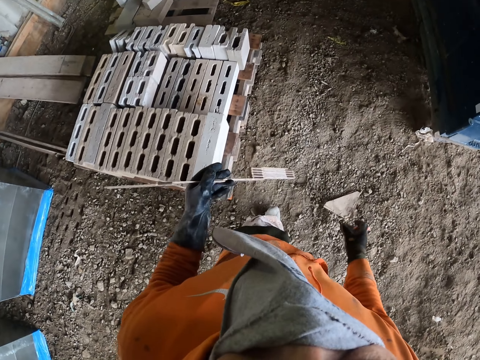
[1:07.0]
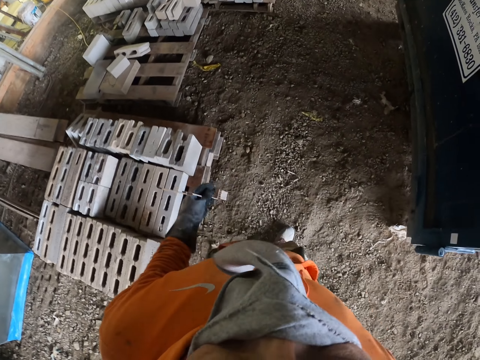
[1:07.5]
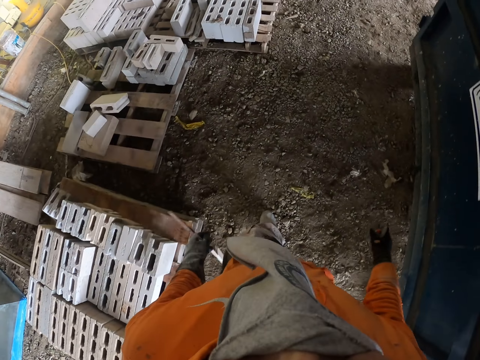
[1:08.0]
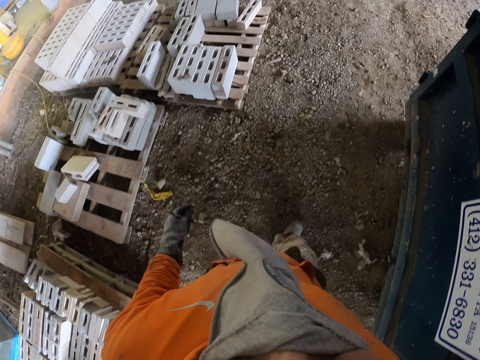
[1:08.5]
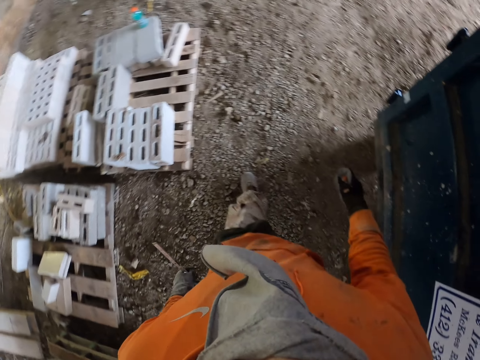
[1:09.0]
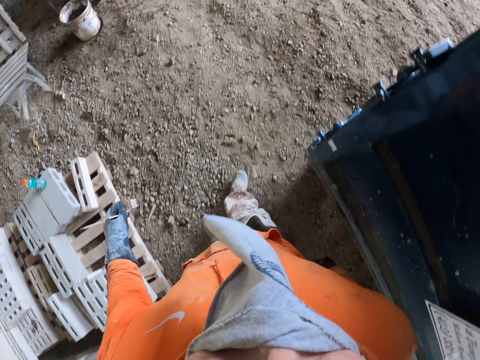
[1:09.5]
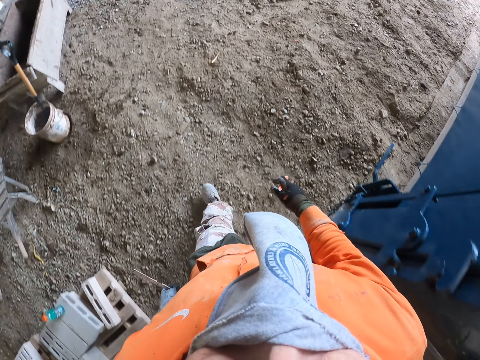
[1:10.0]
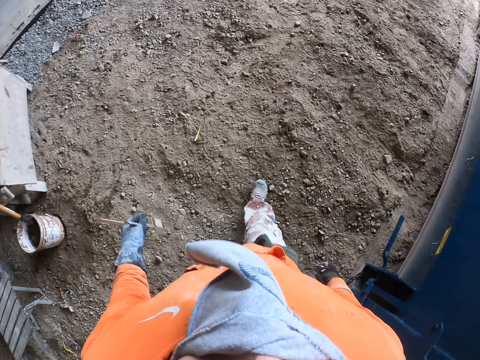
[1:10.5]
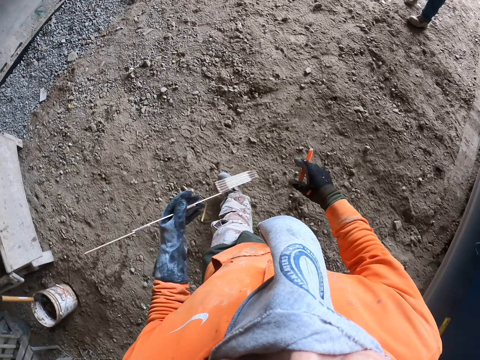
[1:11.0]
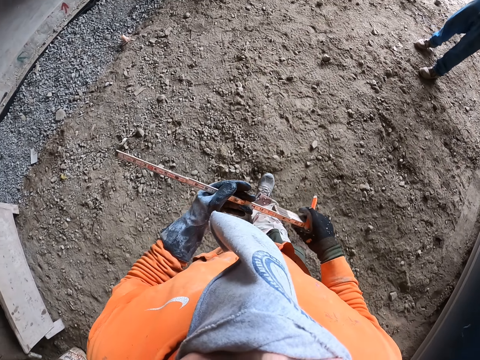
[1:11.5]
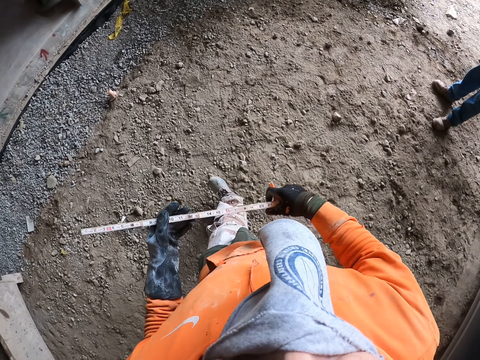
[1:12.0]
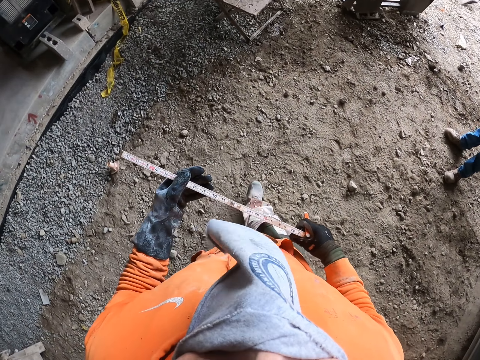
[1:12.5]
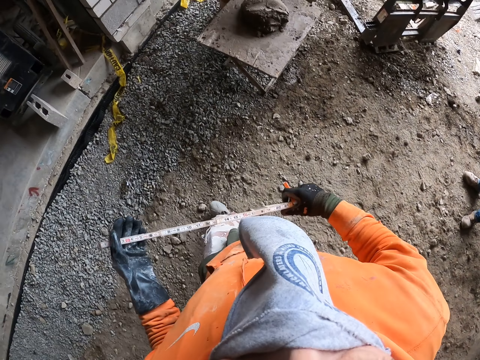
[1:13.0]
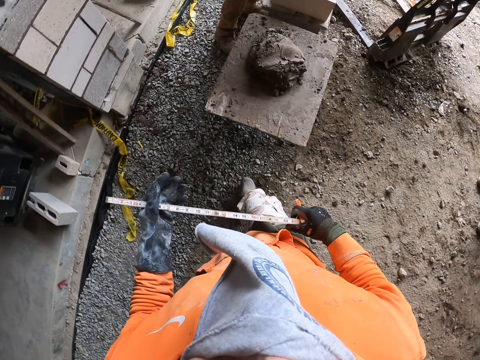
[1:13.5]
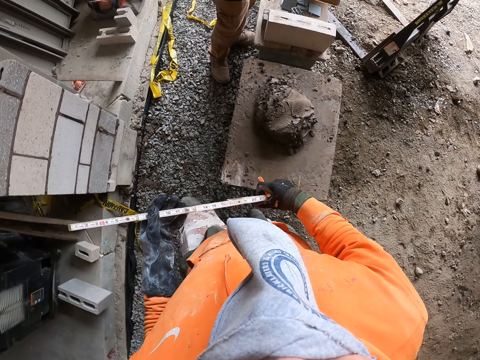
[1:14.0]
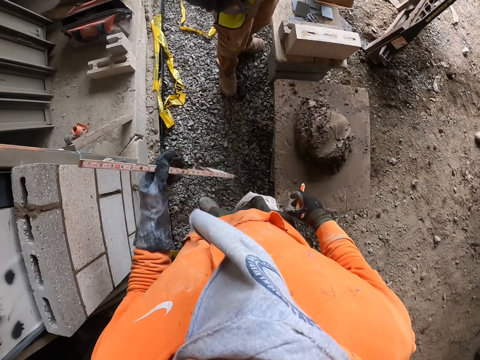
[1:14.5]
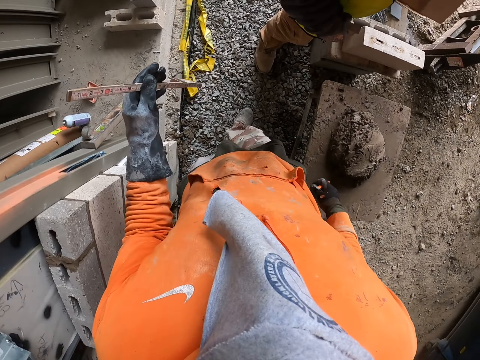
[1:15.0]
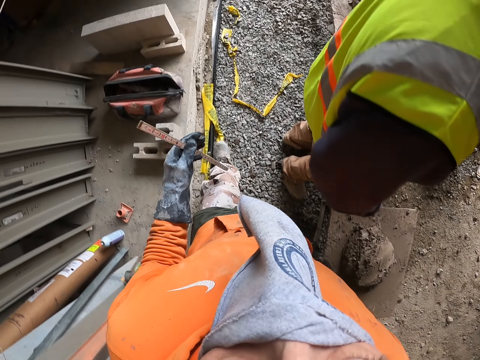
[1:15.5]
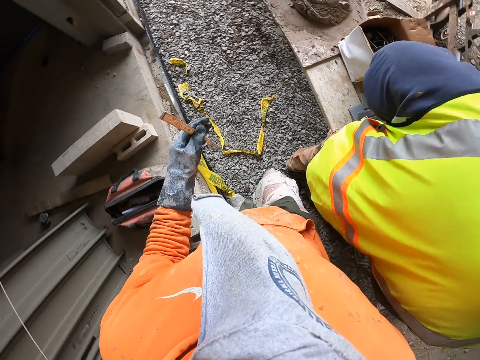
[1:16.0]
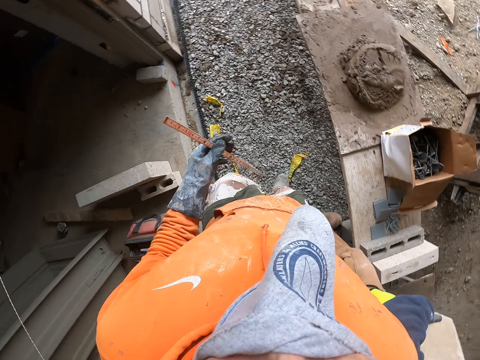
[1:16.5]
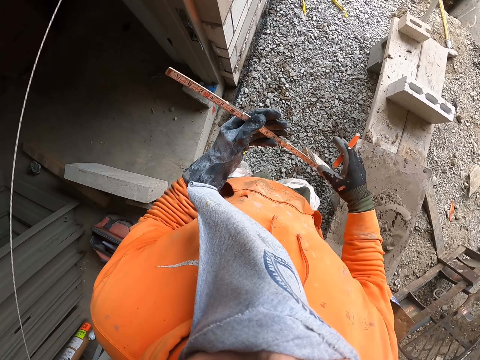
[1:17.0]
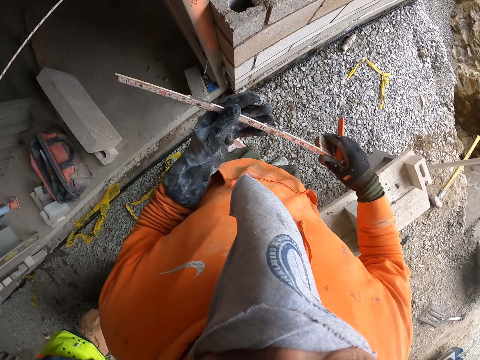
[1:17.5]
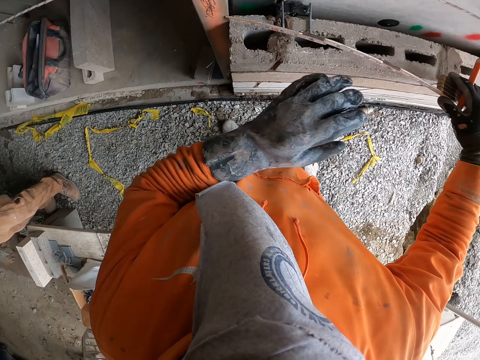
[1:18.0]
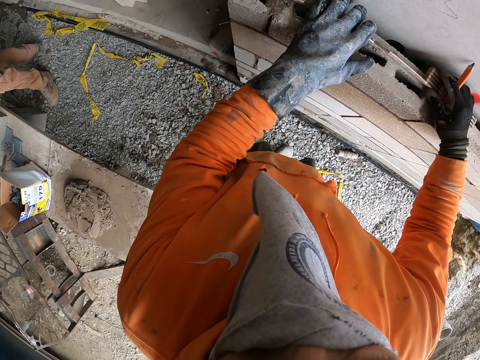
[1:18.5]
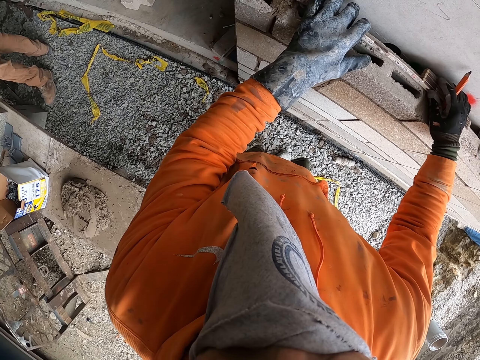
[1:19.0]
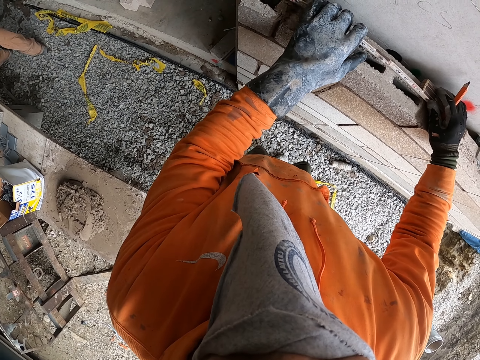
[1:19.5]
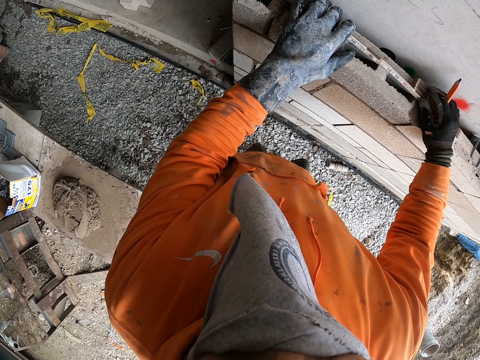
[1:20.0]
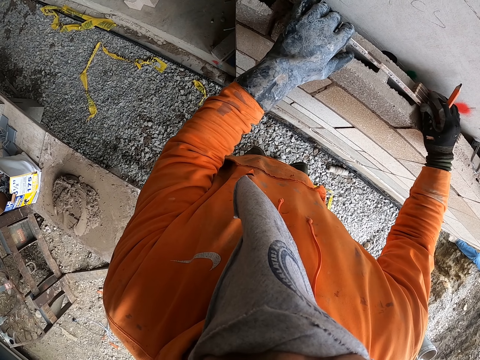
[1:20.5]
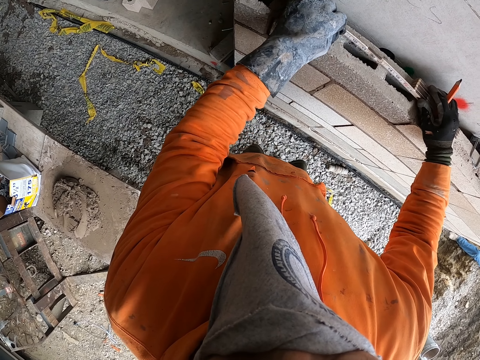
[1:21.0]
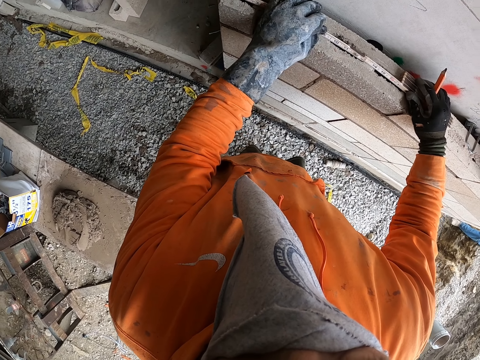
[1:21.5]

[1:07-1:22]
The camera wearer holds a tape measure. They walk around. A man stands on the ground. Another man stands on the ground. The camera wearer walks on the ground. They measure the concrete wall length with the tape measure.

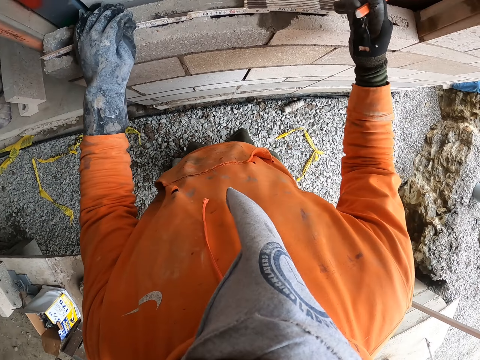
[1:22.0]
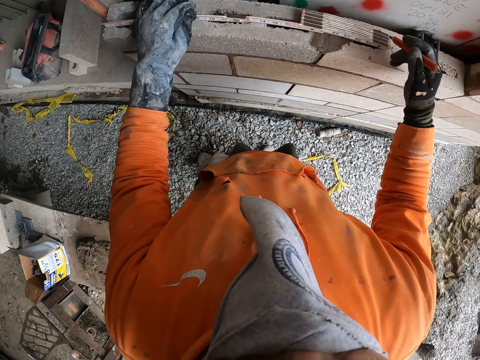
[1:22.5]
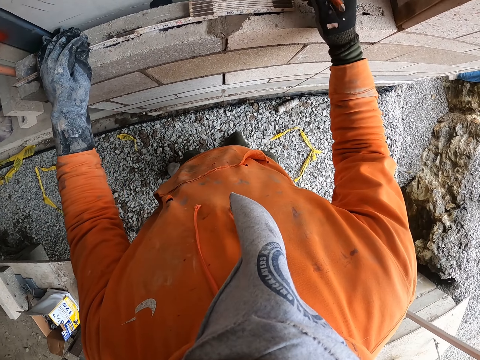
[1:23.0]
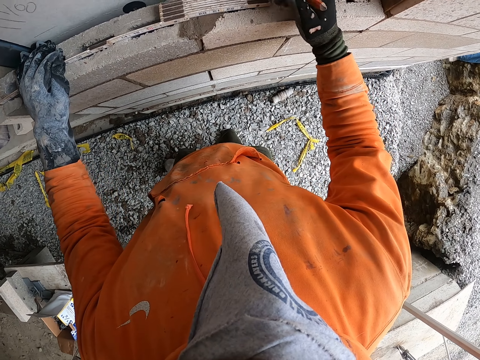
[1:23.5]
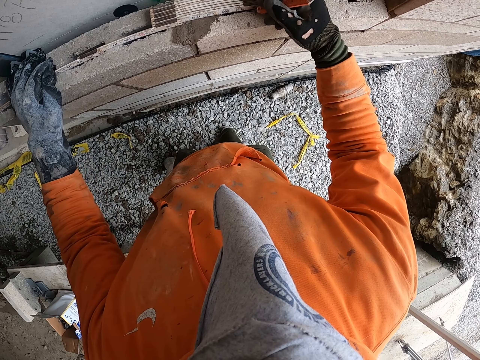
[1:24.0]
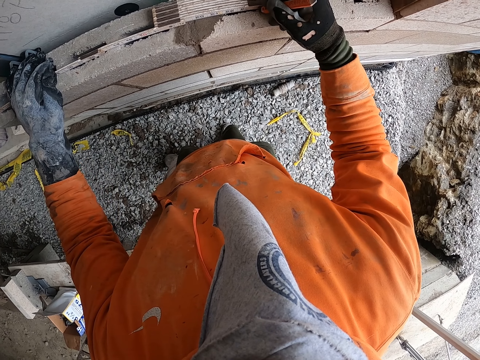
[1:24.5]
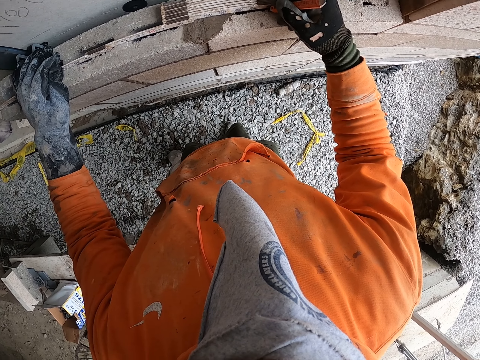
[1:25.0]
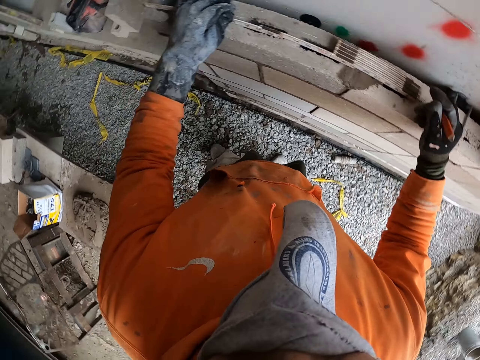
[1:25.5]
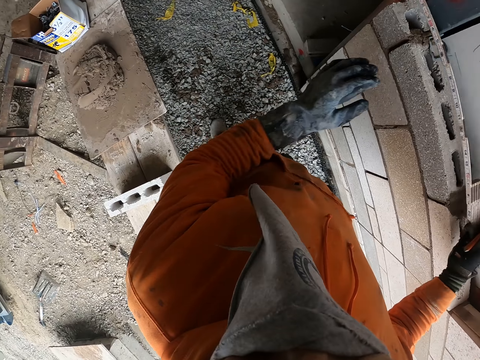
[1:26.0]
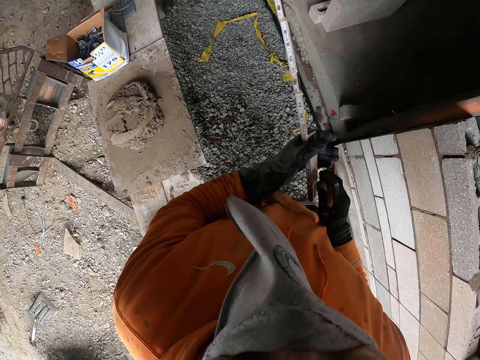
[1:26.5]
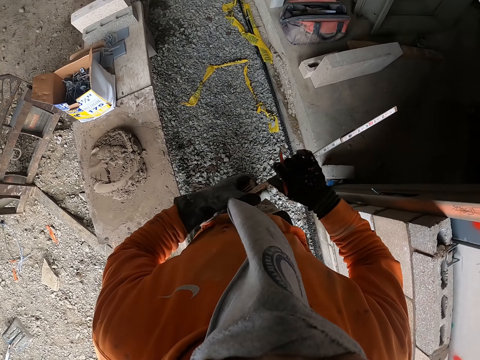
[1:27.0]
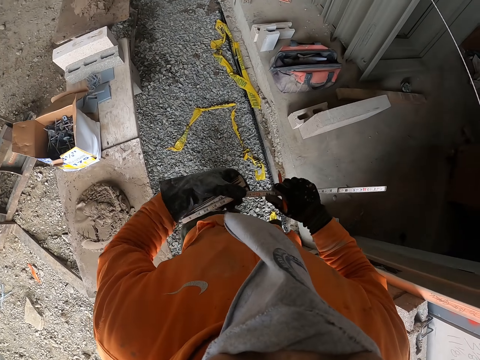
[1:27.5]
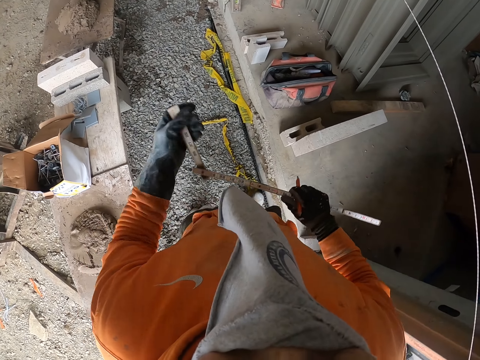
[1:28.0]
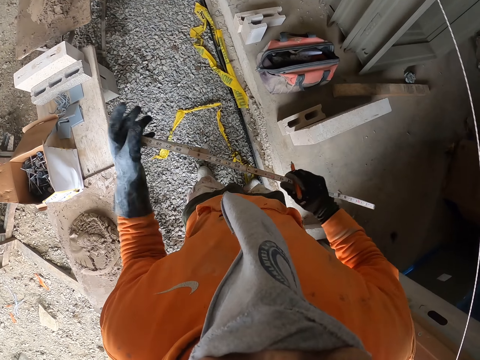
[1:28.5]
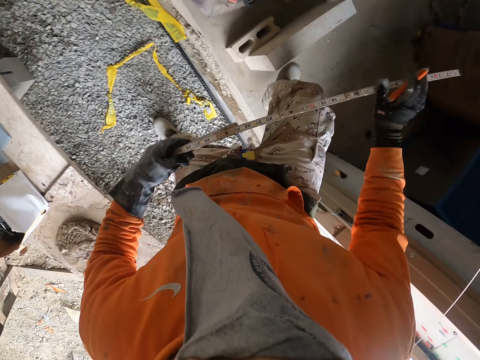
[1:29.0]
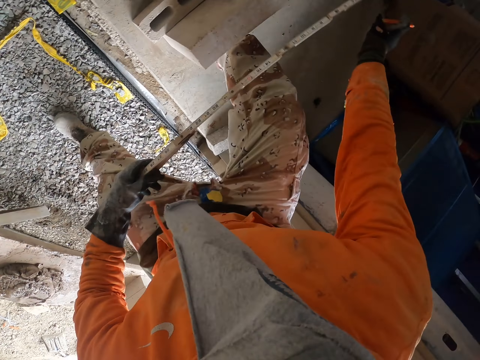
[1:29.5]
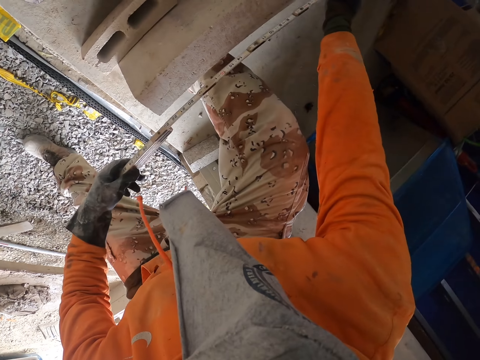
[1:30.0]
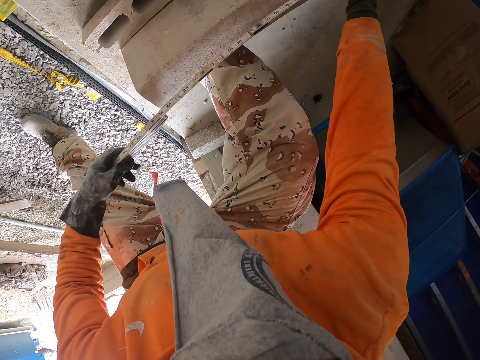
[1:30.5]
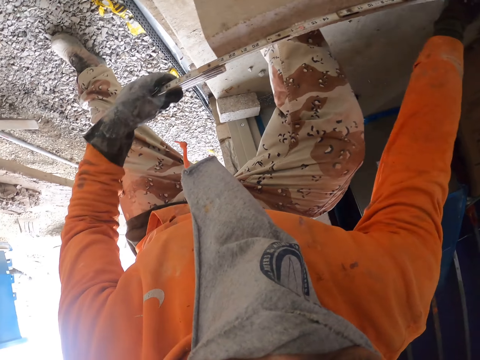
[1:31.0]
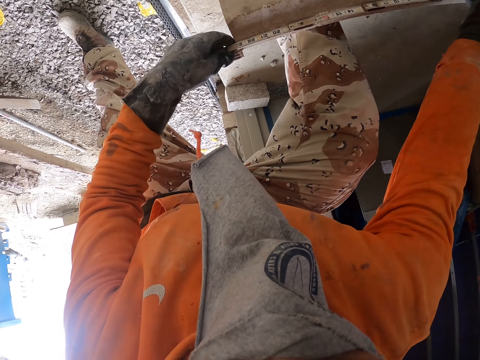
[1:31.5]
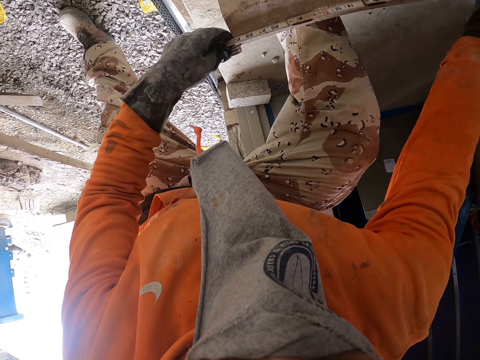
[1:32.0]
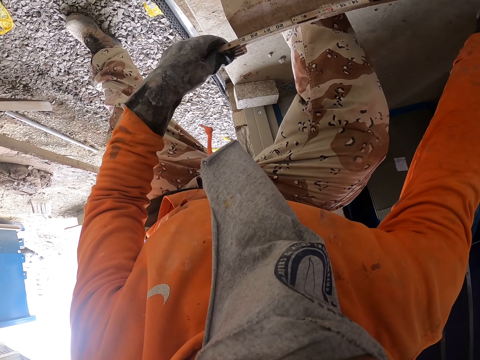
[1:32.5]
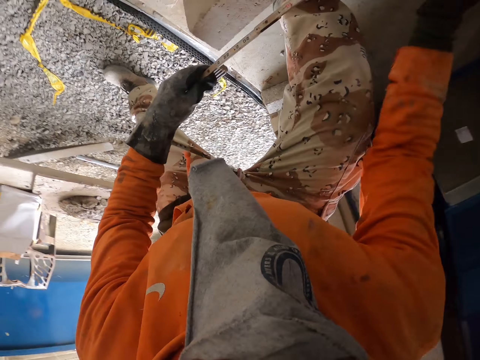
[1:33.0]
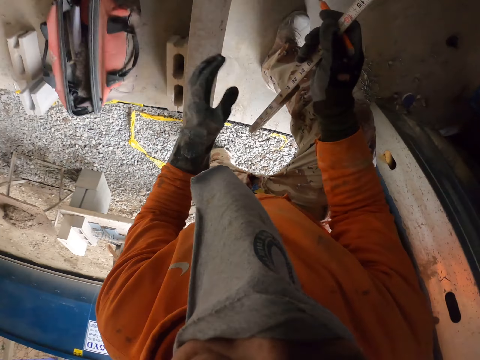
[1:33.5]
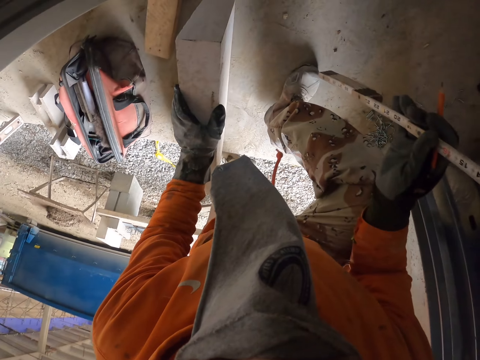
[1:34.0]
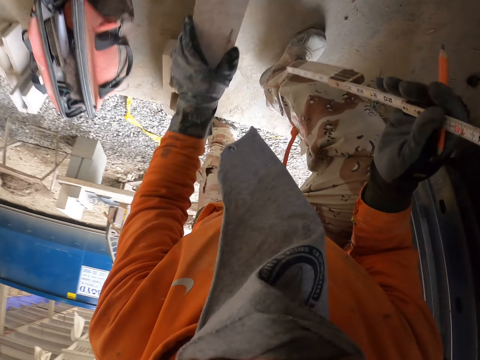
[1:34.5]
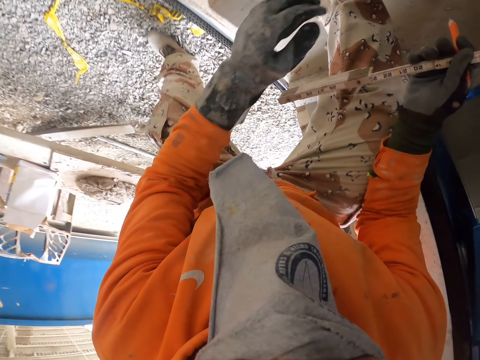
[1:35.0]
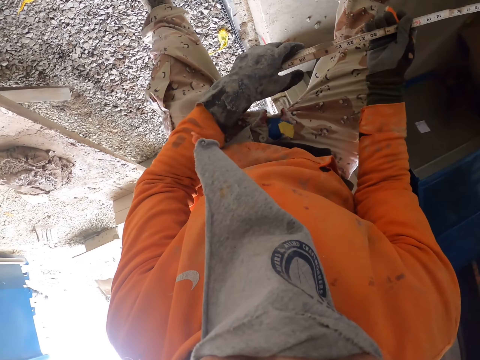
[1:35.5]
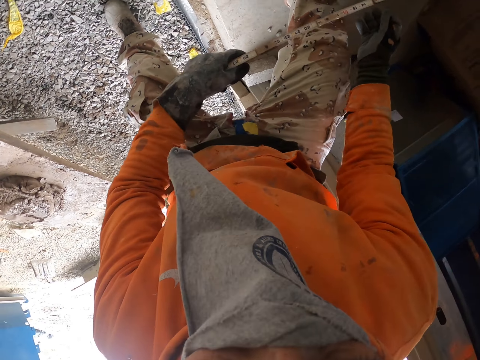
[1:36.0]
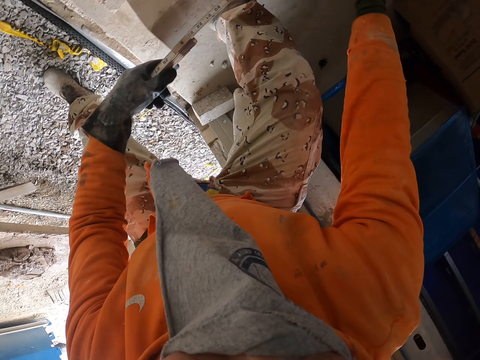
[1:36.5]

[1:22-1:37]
The camera wearer turns around. They put a mark on a concrete brick or block with a pencil. They measure a concrete wall. They turn around. They walk on the ground. They hold a tape measure. They measure the concrete brick with the tape measure. They stand on the ground. They hold the concrete block.
